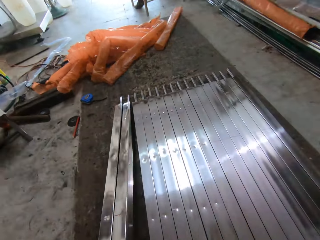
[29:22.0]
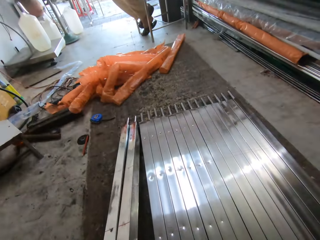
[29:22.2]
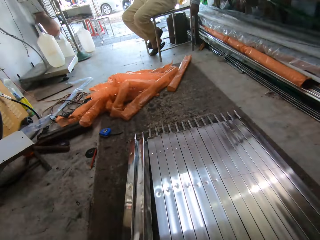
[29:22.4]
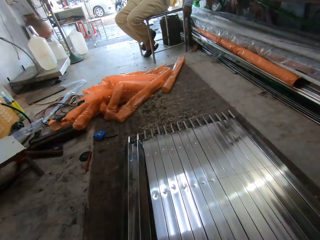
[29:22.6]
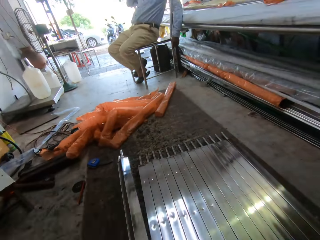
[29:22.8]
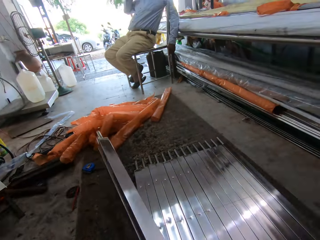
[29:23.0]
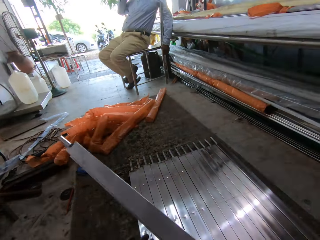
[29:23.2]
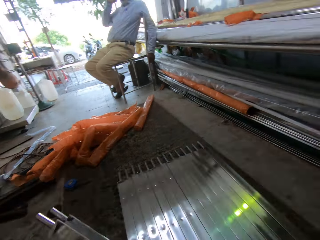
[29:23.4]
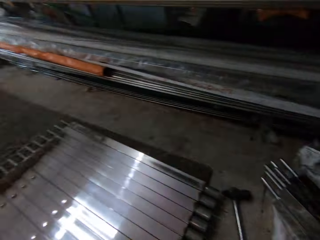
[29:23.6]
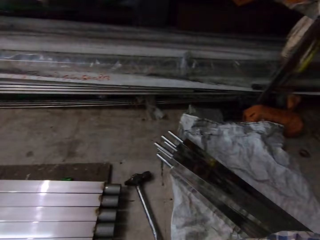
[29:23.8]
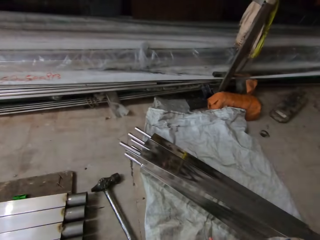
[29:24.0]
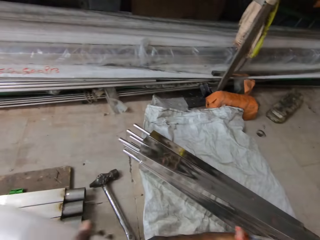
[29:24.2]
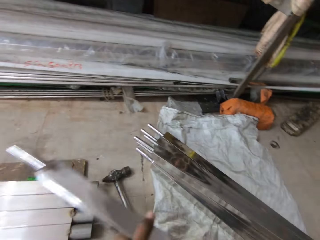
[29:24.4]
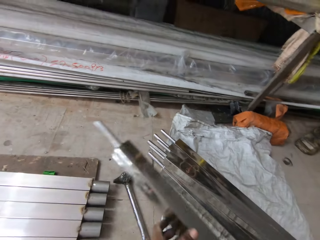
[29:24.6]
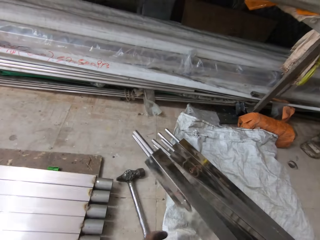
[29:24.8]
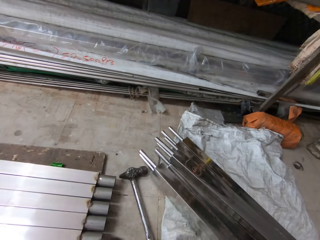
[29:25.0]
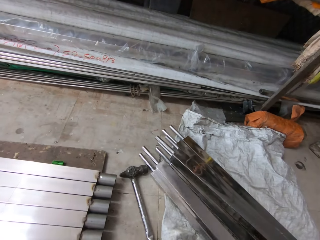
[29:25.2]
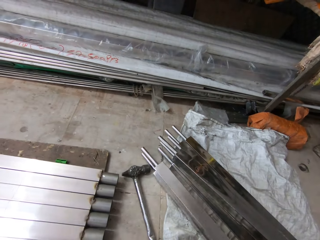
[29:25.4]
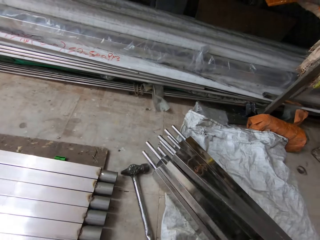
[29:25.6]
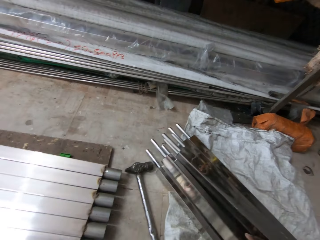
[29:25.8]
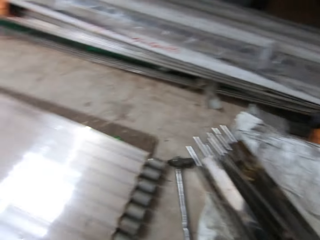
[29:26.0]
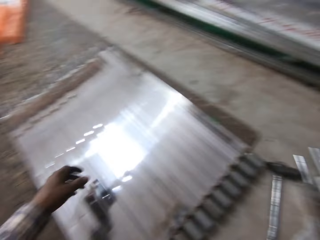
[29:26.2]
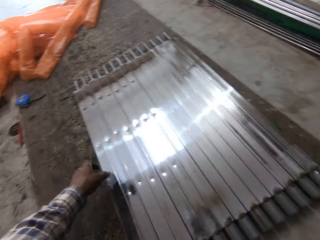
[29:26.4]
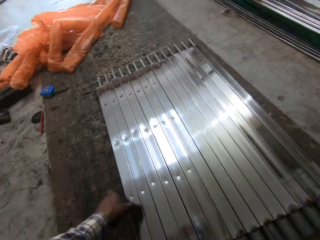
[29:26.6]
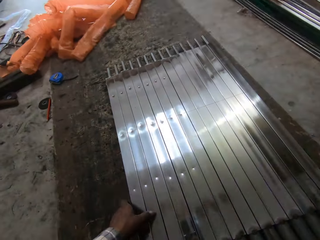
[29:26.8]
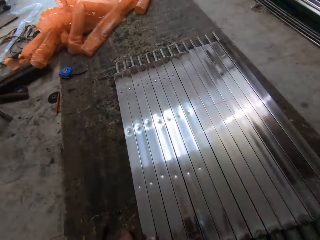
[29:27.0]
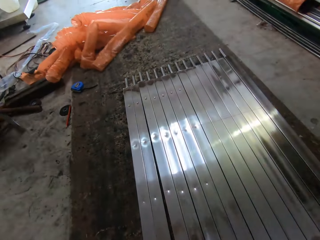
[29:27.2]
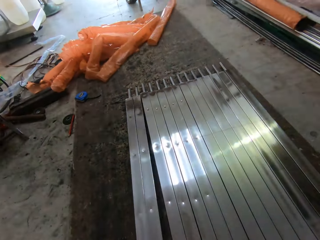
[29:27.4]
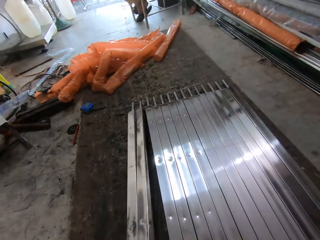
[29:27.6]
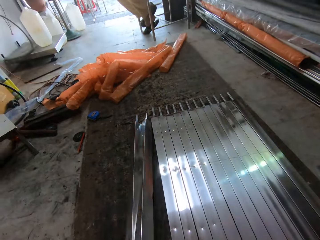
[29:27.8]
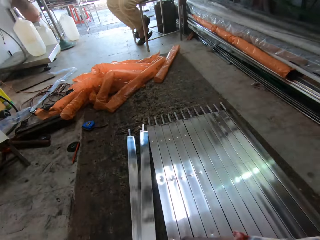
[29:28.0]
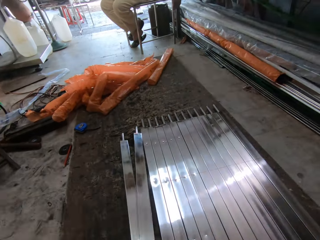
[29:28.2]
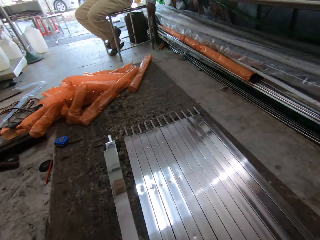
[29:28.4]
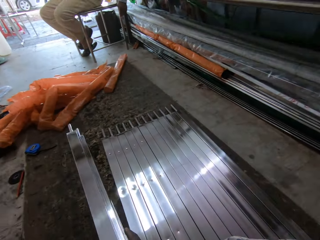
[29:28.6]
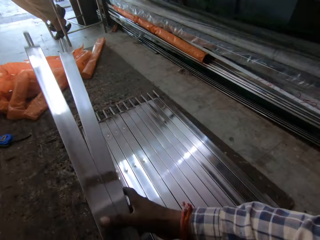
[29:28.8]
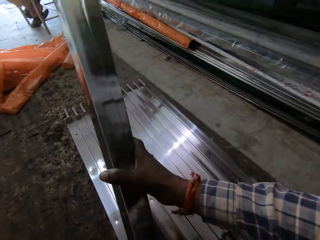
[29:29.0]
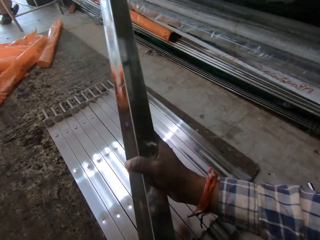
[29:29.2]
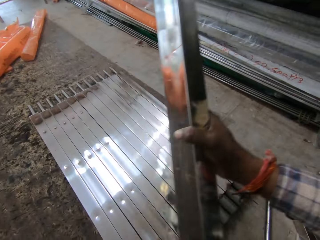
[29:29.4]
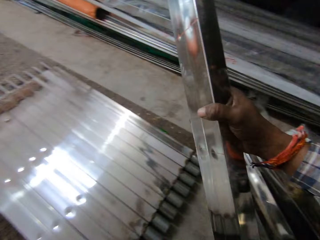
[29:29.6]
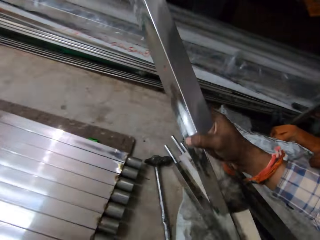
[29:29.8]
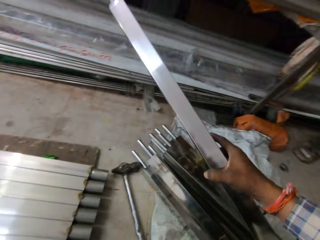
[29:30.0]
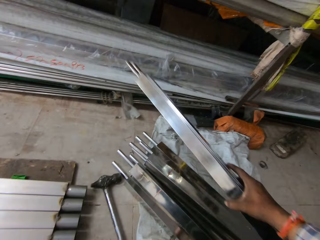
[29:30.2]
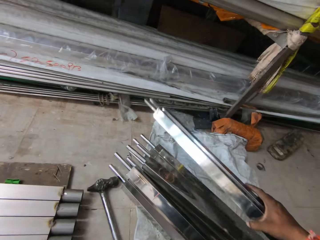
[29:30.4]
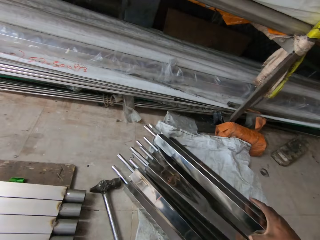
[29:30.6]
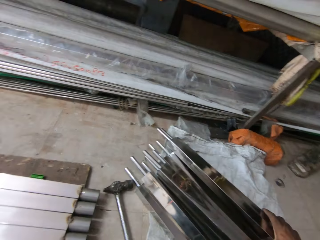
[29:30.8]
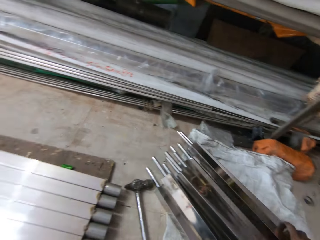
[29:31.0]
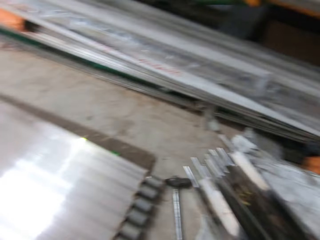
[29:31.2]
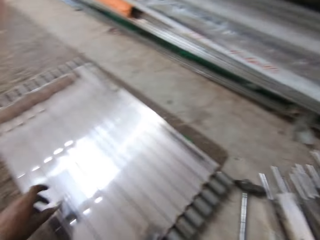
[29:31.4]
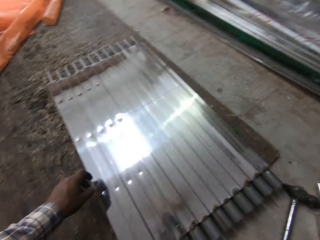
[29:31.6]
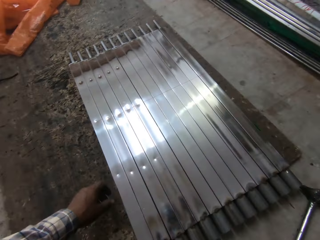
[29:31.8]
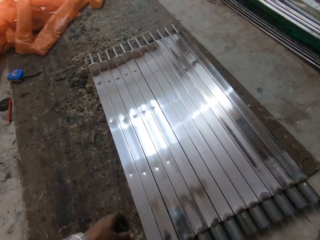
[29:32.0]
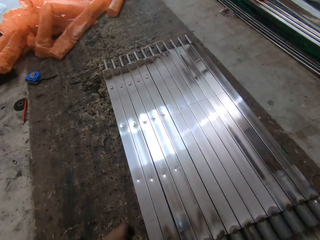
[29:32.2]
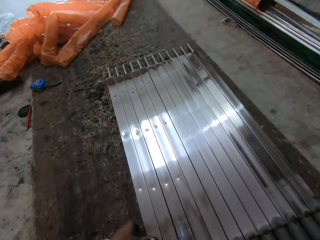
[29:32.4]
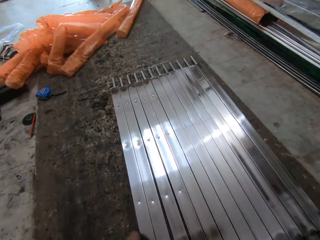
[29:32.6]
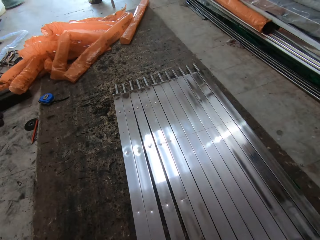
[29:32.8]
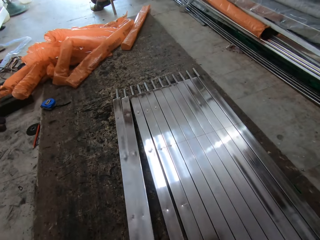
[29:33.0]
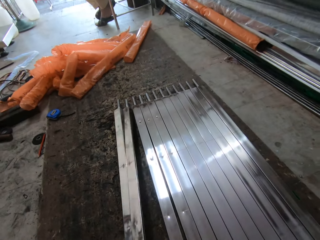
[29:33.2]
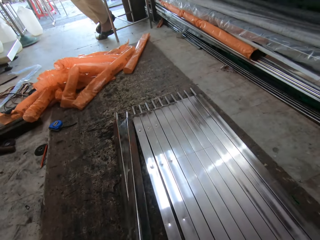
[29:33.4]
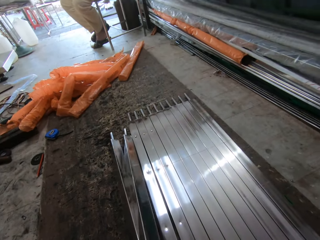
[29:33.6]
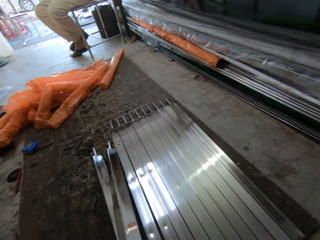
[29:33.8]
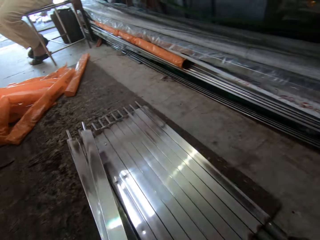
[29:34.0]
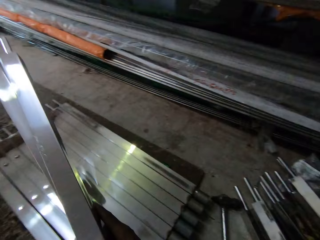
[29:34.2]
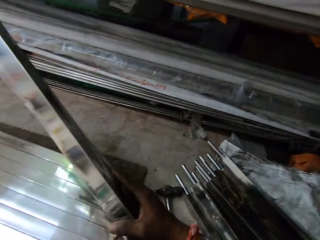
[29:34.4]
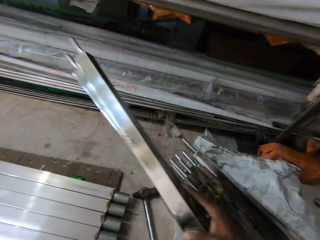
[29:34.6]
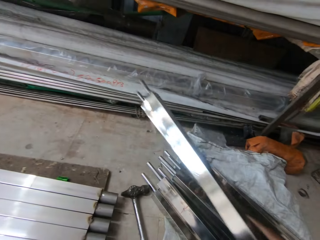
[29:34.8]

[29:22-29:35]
The camera wearer picks up the stainless steel balusters from the floor. They place the stainless steel balusters on the floor. They pick up the stainless steel balusters from the floor. They place the stainless steel balusters on top of the stainless steel balusters on the sack. They pick up the stainless steel balusters from the floor.

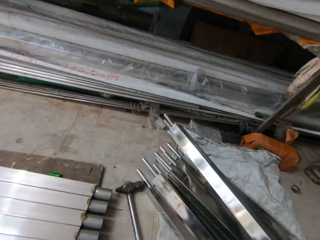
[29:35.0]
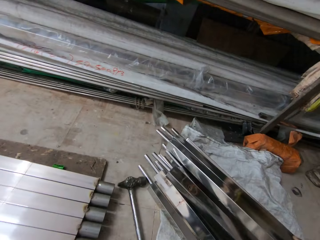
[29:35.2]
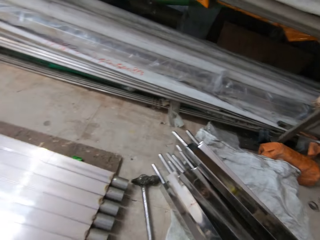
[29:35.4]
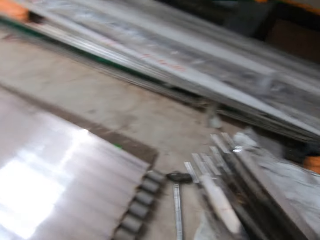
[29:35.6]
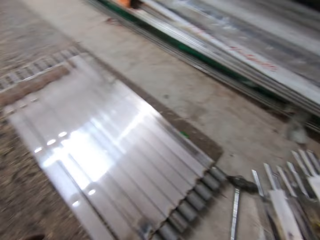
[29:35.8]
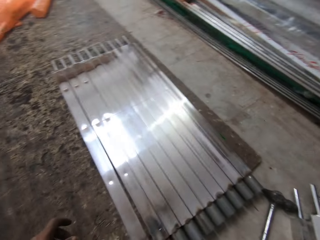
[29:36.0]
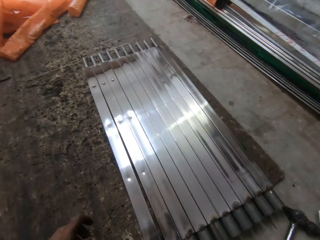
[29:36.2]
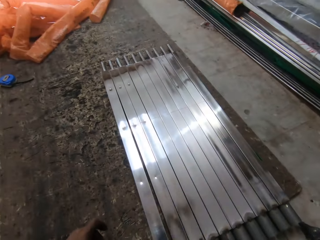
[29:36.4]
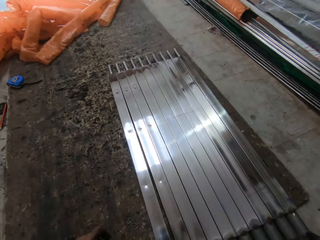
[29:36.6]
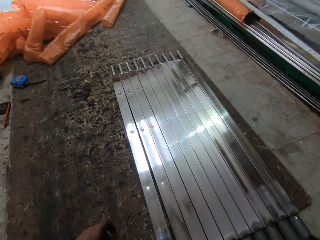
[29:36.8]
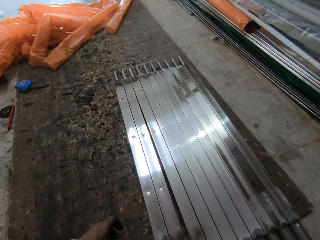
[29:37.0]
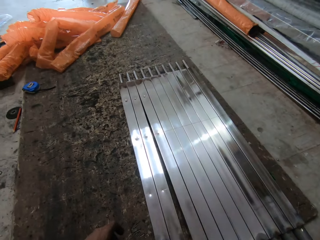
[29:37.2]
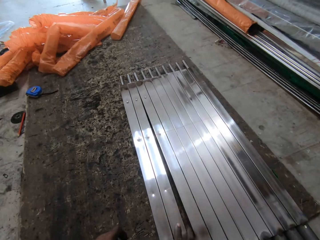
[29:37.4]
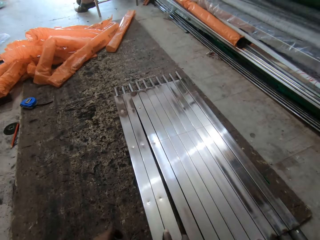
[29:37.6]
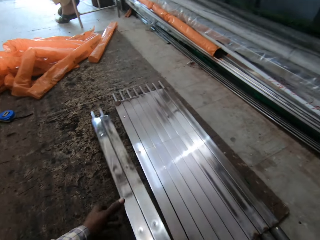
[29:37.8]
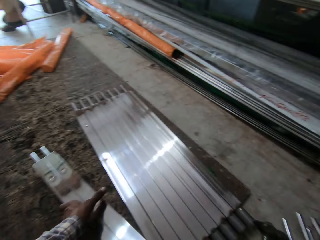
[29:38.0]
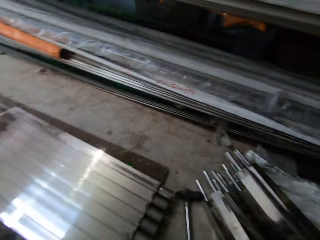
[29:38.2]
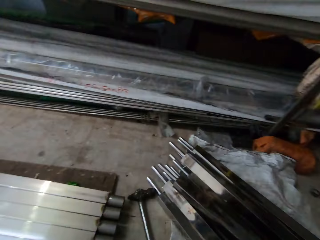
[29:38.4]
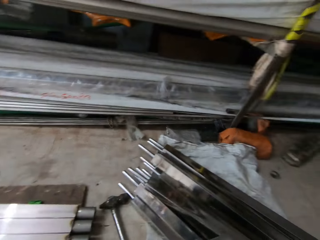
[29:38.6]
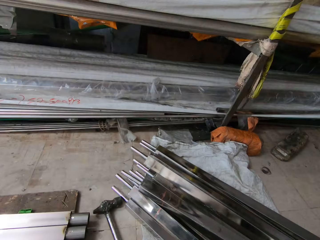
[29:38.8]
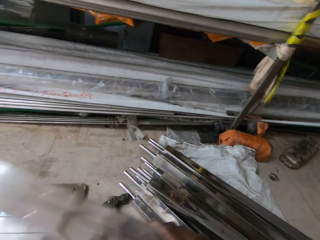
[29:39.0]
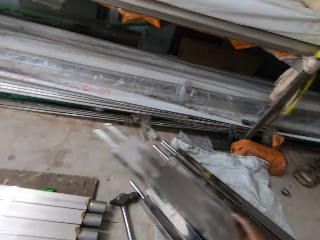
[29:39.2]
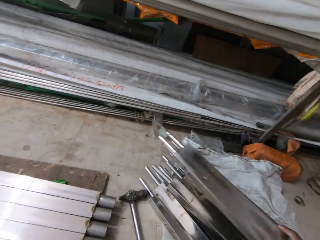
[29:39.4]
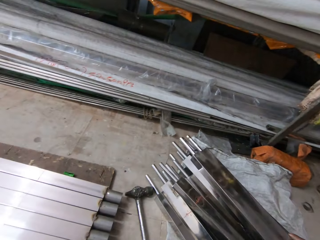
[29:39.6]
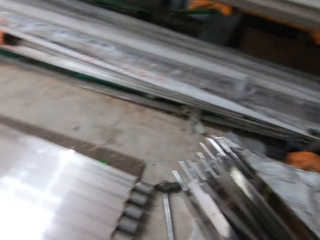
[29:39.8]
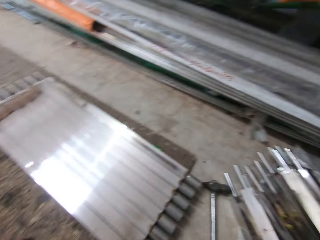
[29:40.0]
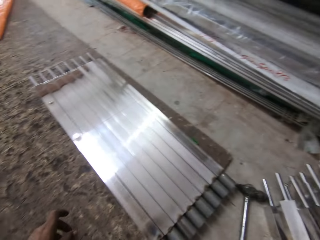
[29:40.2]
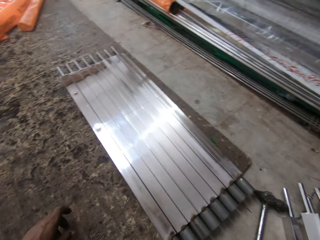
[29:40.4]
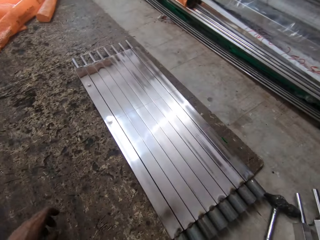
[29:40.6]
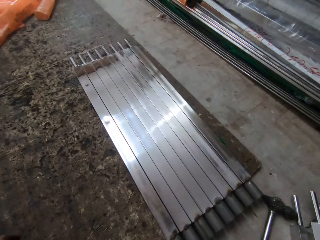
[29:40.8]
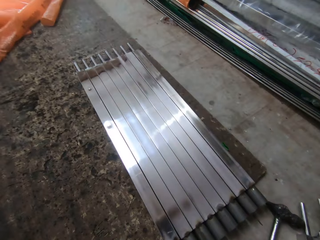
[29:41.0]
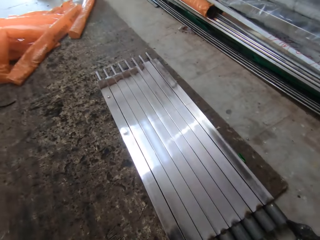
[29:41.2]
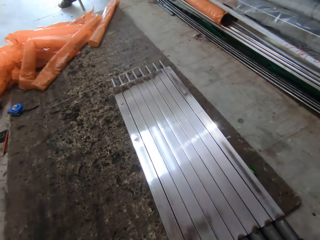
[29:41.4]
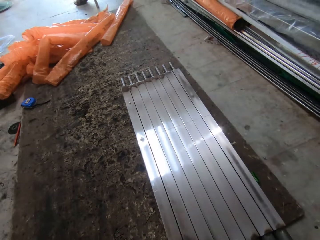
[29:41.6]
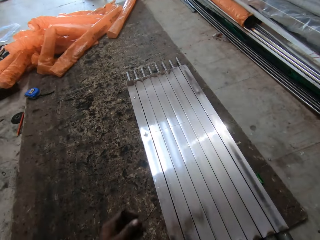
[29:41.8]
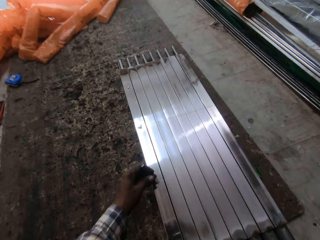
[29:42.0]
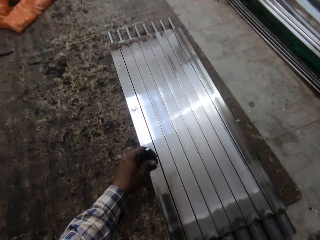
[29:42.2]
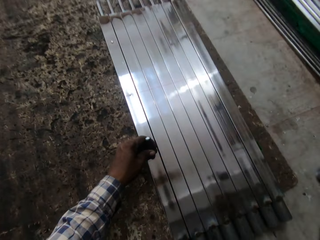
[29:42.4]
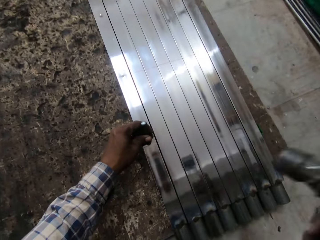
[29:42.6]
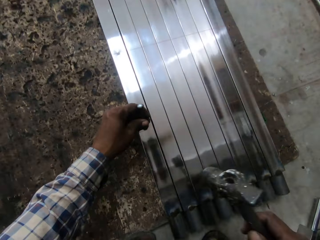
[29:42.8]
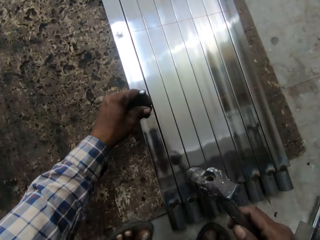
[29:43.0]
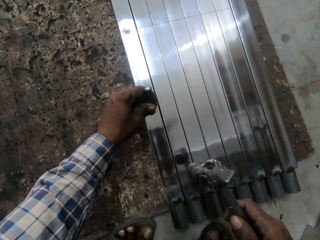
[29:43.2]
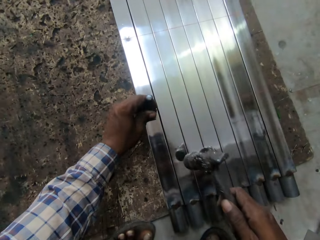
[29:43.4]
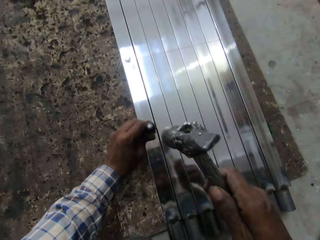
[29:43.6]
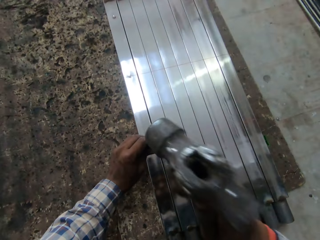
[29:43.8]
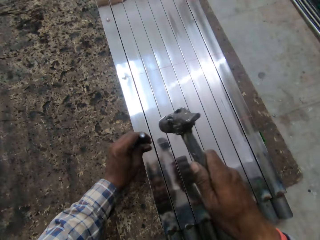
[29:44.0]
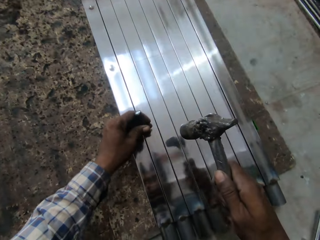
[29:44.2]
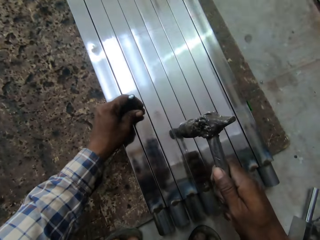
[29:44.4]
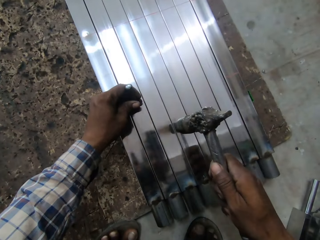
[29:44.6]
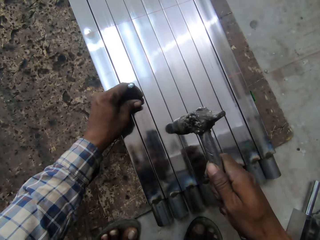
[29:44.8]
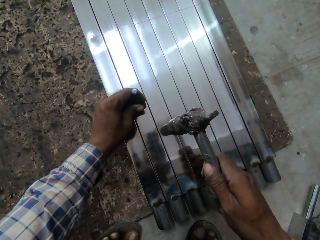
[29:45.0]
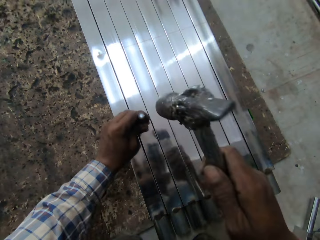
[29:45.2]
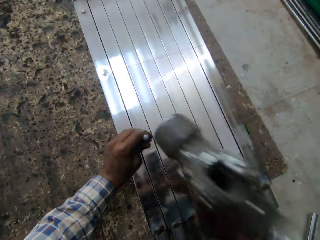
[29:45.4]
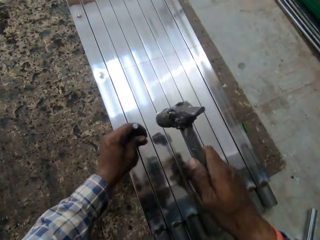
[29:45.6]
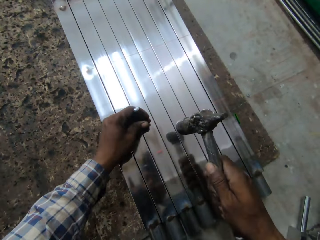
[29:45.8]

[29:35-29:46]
The camera wearer places the stainless steel balusters on top of the stainless steel balusters on the sack. He picks up the stainless steel balusters from the floor. He holds the stainless steel balusters with both his hands. He places the stainless steel balusters on top of the stainless steel balusters on the sack. He places the bolt on the stainless steel baluster's surface. He hits the bolt on the stainless steel baluster's surface with the hammer. He moves the bolt onto the next stainless steel baluster's surface. He hits the bolt on the stainless steel baluster's surface with the hammer.
